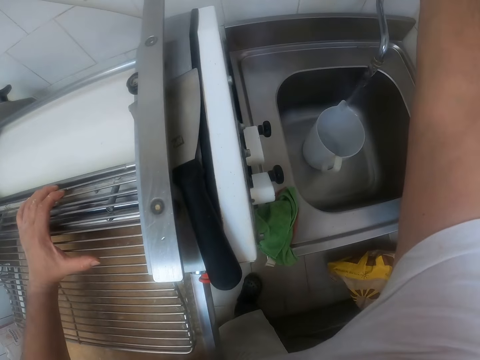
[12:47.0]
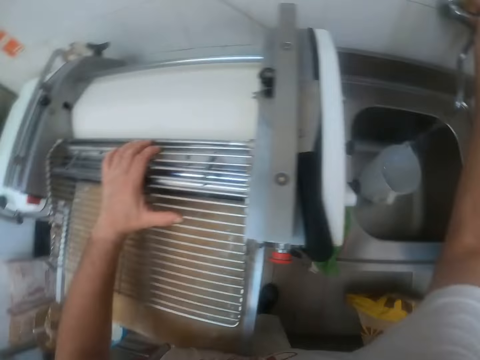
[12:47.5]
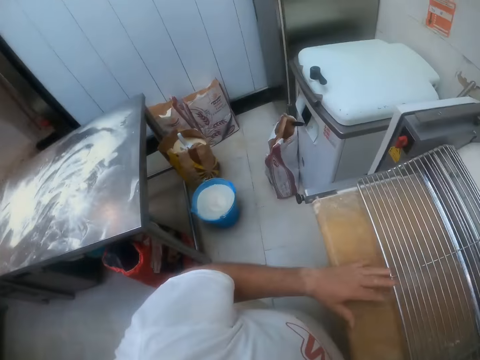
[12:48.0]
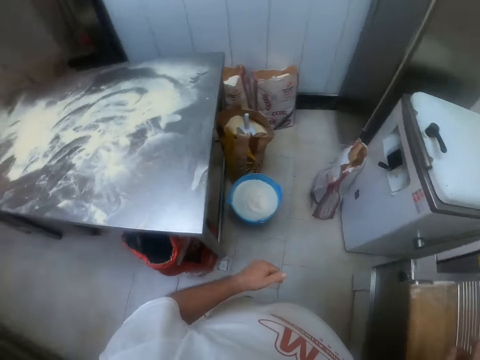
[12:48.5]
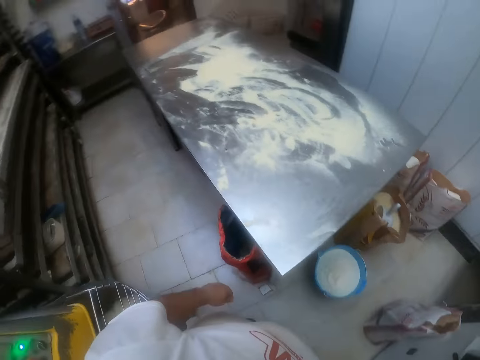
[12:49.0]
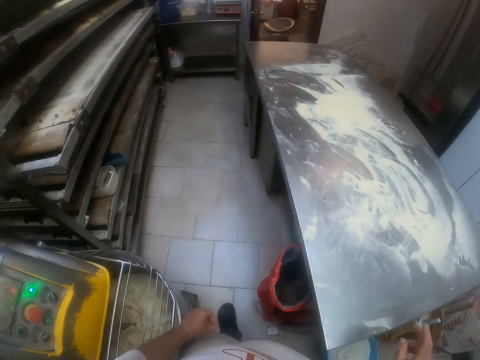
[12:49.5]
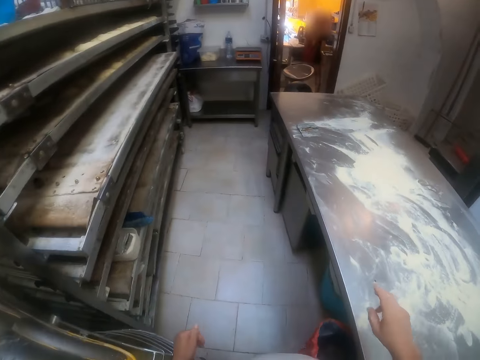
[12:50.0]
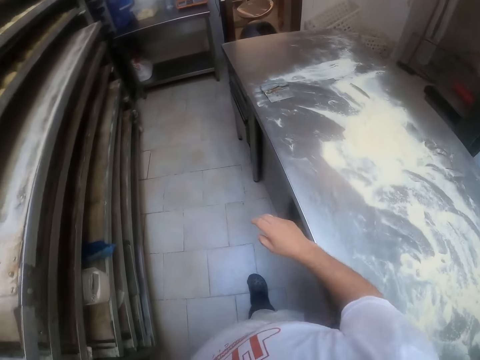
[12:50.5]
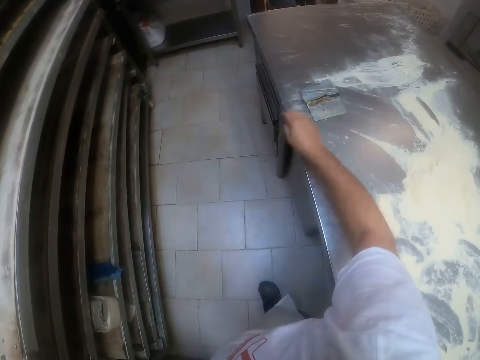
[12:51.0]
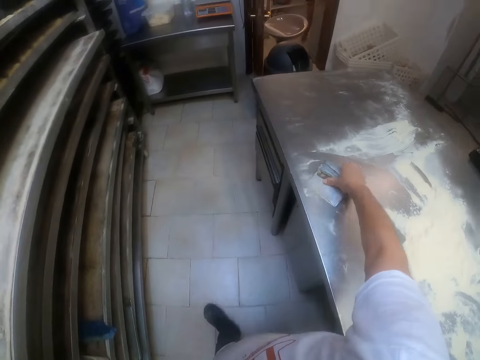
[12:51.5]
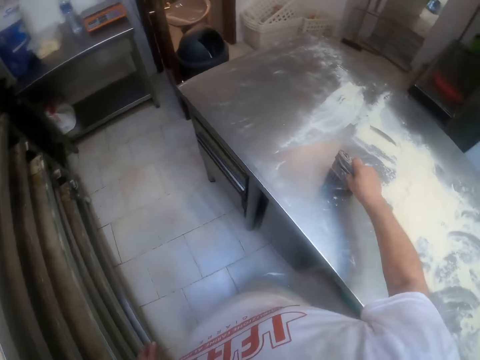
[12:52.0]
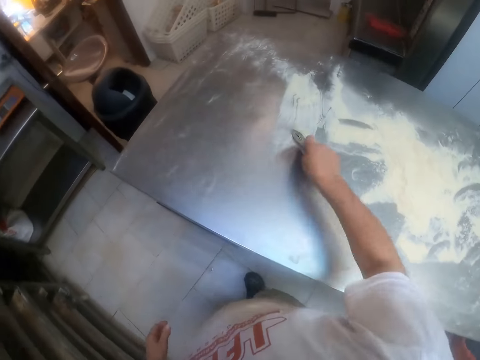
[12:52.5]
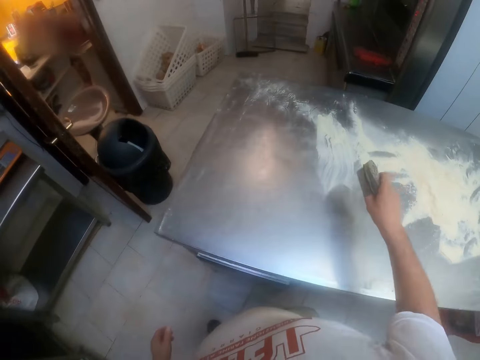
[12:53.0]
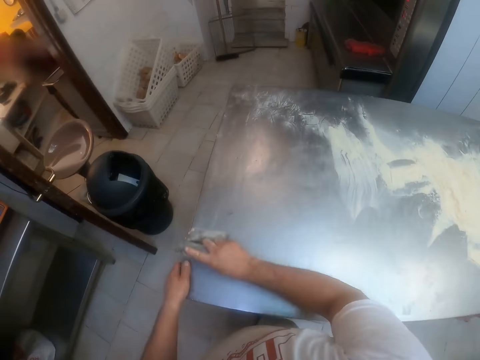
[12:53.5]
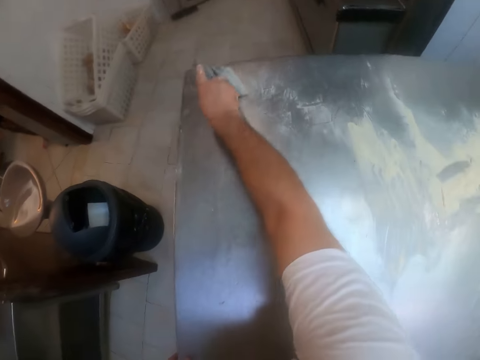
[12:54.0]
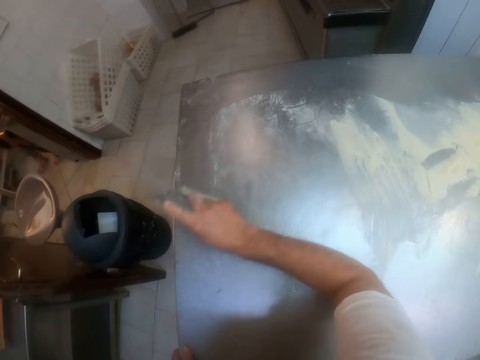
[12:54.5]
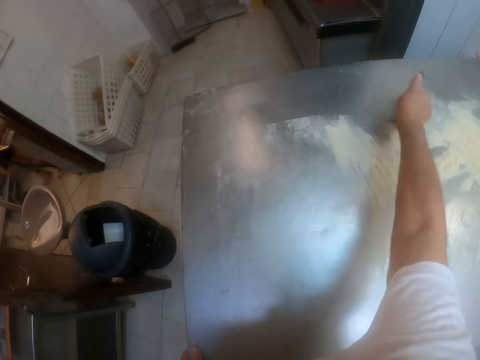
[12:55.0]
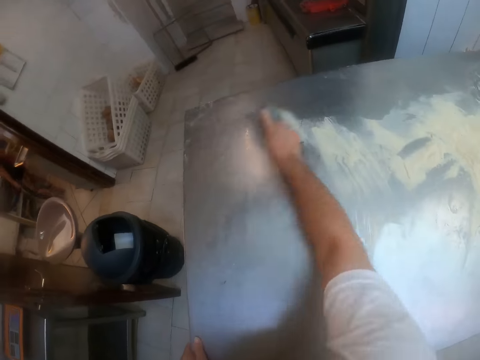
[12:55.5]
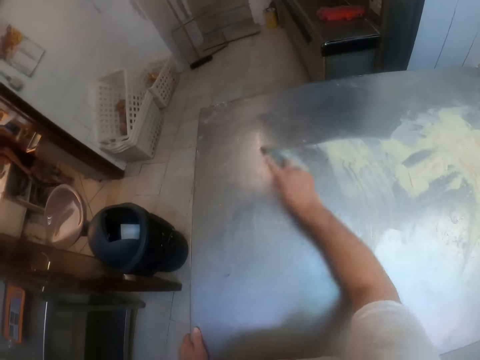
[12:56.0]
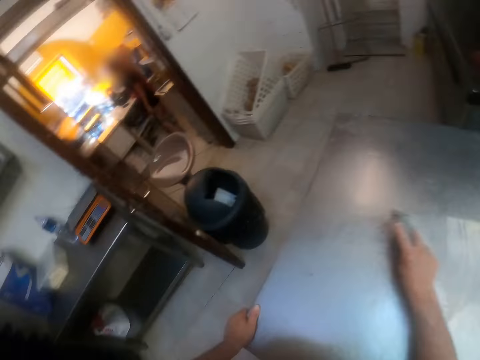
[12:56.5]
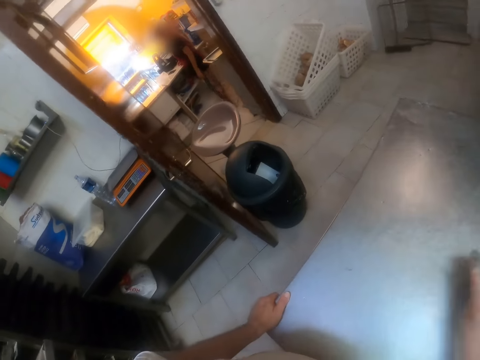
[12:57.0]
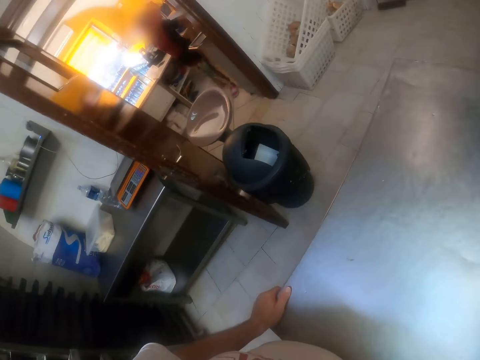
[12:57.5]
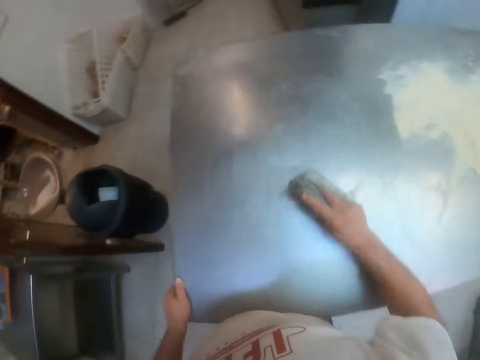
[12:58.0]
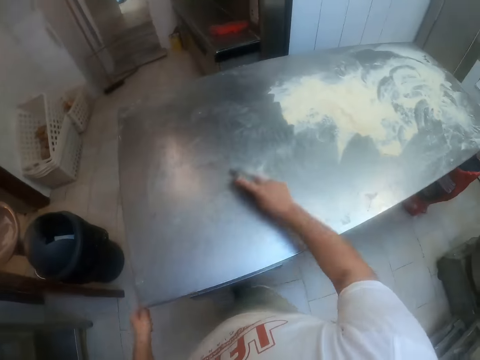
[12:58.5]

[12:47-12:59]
The camera wearer runs water in the jug. He adjusts the tap. He walks in the bakery room. He picks up the scraper on the table with his right hand. He packs the flour on the table with the scraper in his right hand.

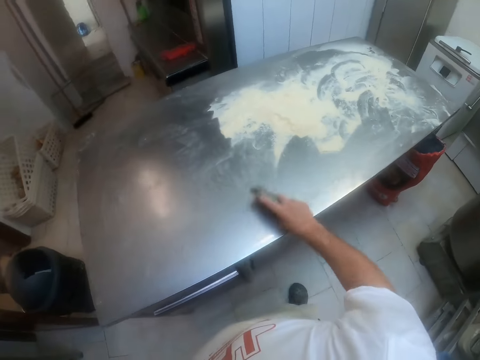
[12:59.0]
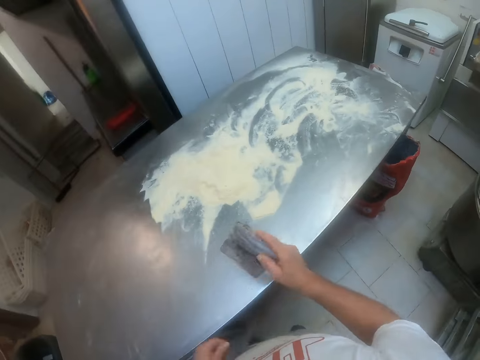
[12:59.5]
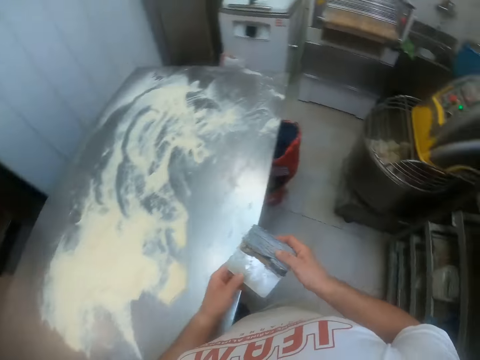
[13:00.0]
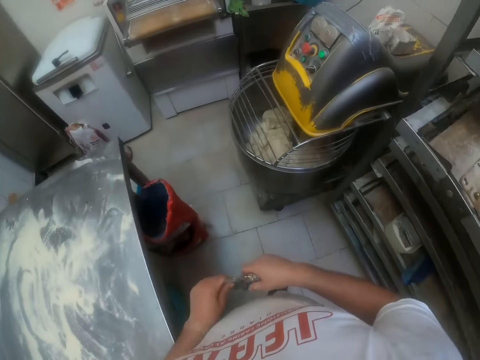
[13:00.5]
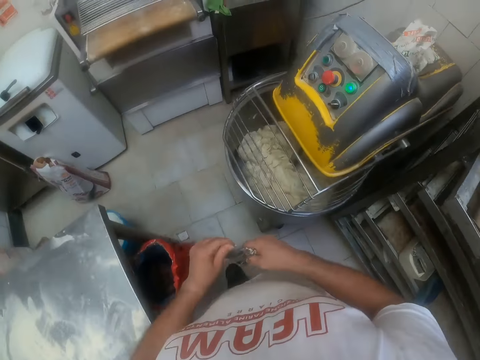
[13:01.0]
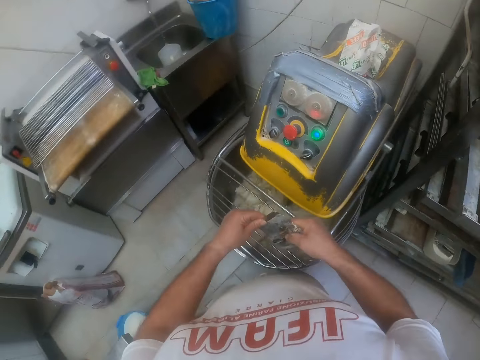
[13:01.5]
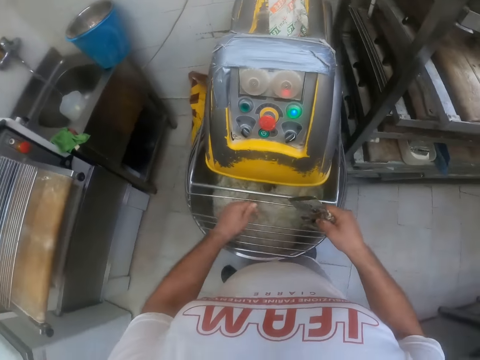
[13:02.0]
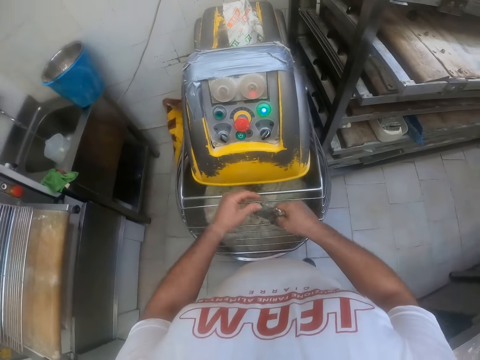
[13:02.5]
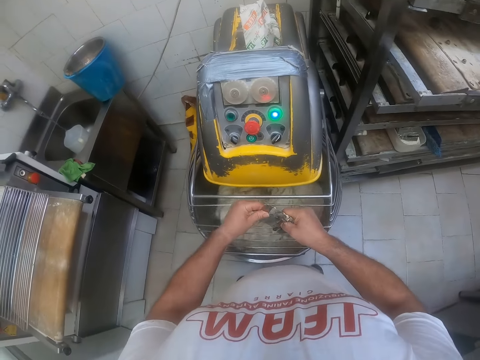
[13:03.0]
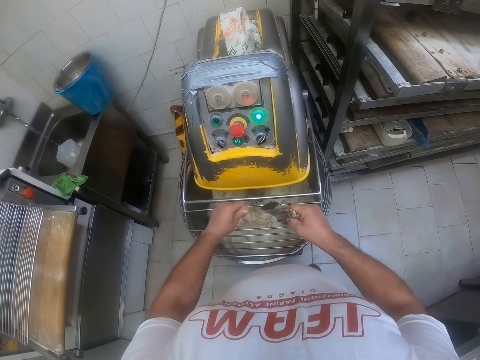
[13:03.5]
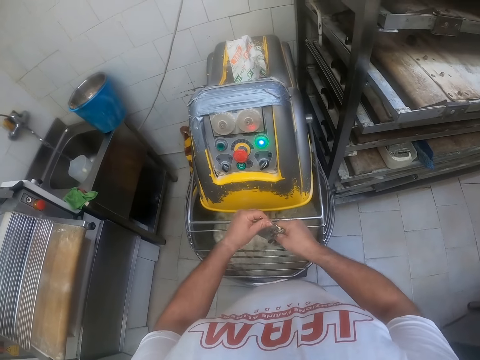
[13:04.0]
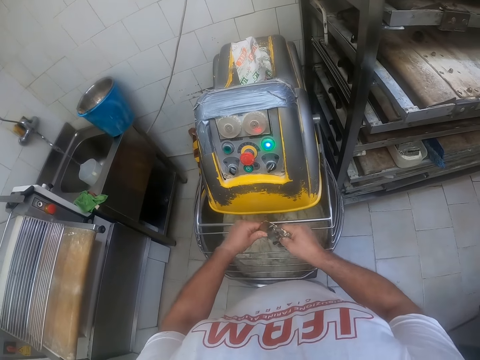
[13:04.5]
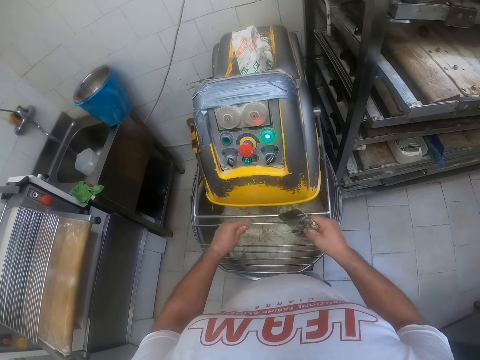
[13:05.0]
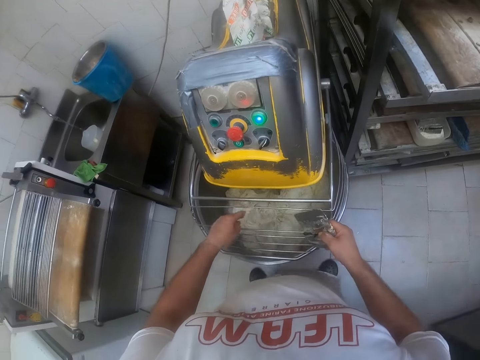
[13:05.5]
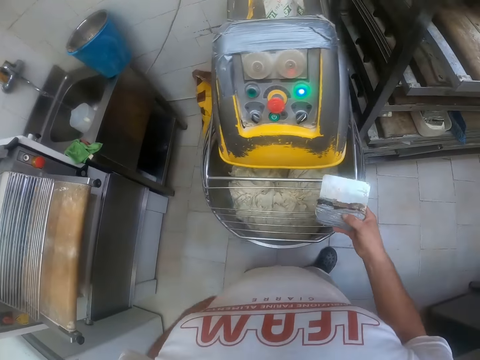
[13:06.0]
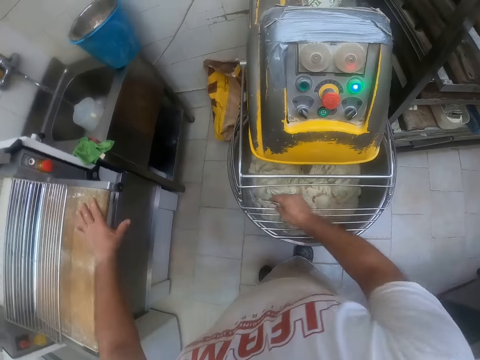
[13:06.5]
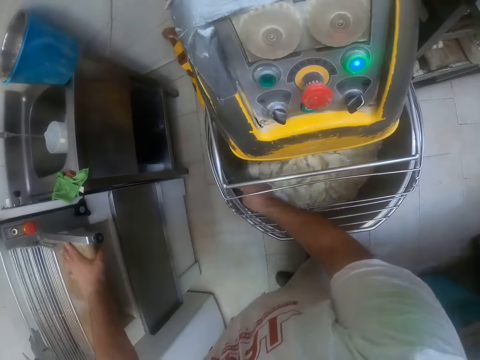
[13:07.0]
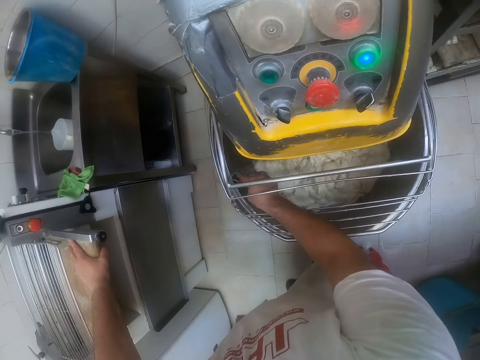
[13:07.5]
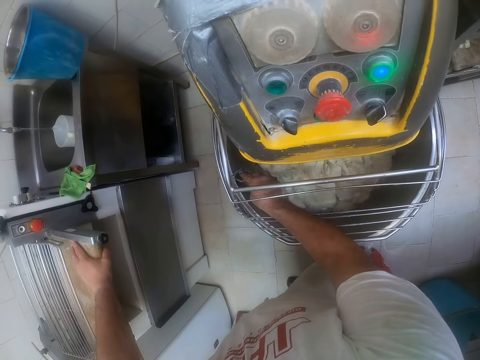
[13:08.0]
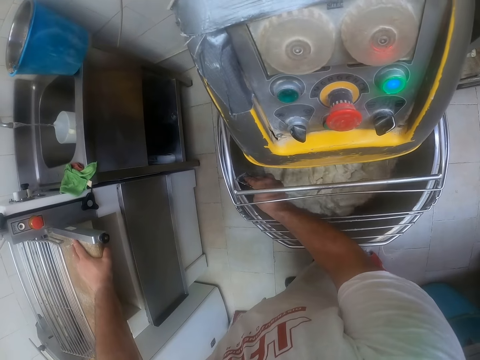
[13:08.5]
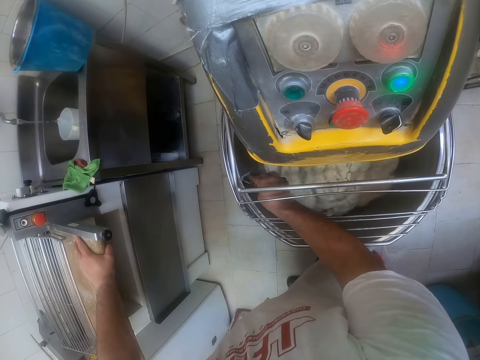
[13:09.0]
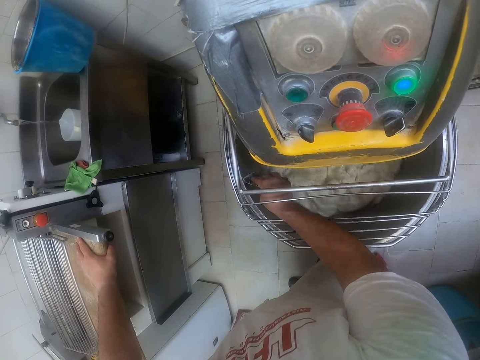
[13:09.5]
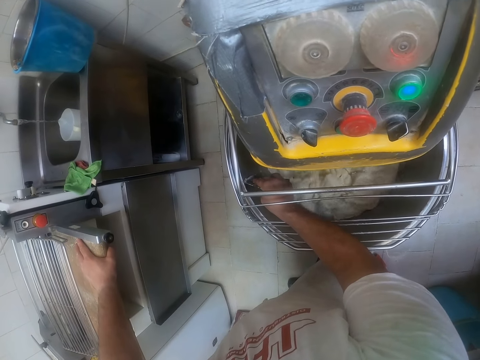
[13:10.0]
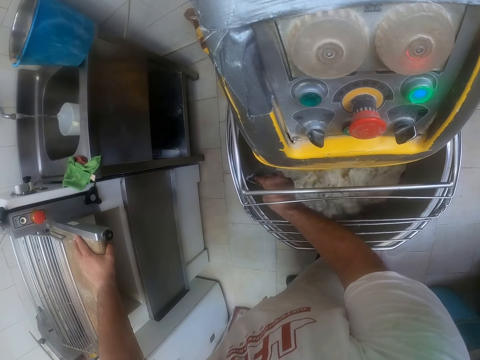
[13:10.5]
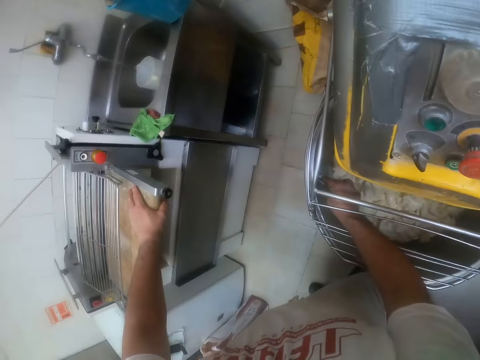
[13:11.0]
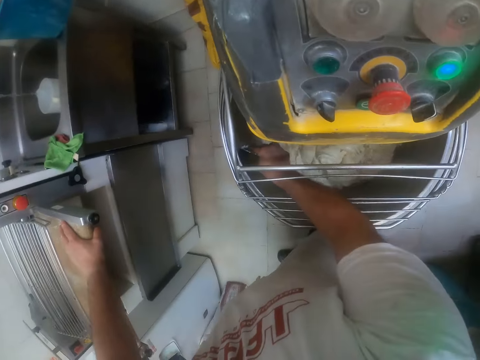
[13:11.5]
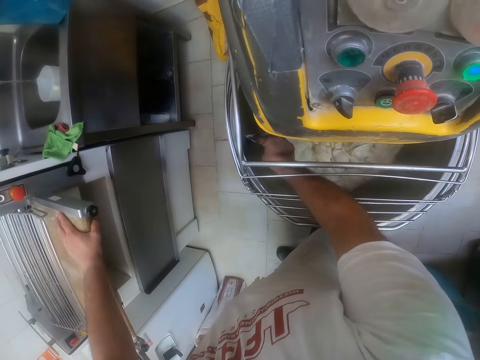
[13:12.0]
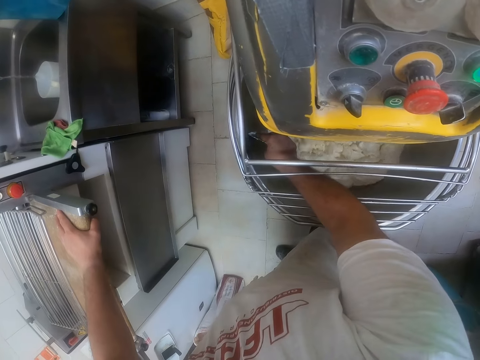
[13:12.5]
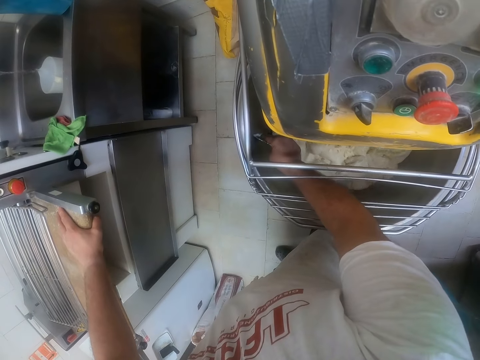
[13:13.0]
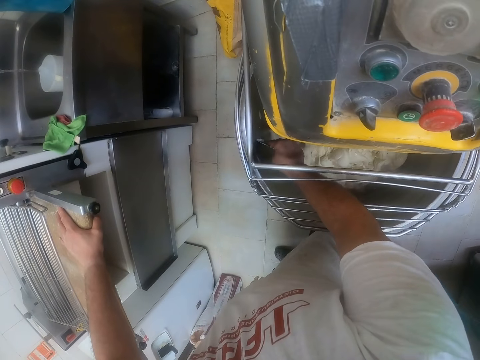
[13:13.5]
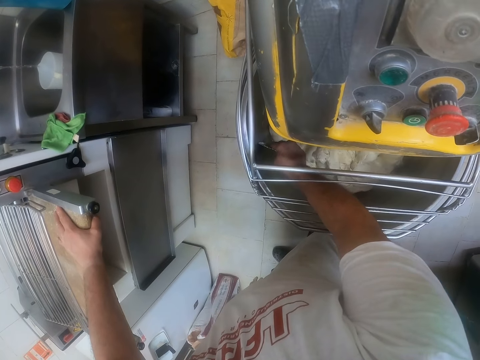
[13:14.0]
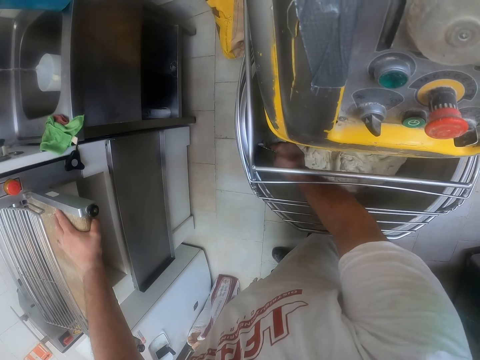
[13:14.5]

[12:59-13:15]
The camera wearer holds the dough cutter or scraper. He wipes the flour on the blade of the scraper into the mixer with his left hand. He places the scraper in his right hand inside the mixer. He removes flour on the dough mixer.
